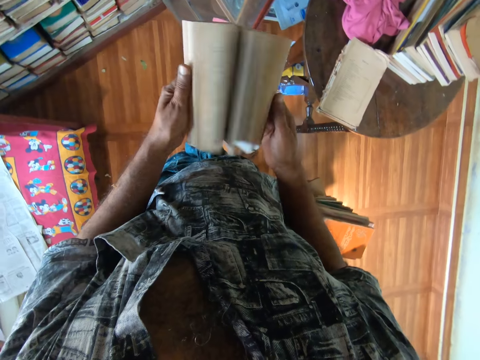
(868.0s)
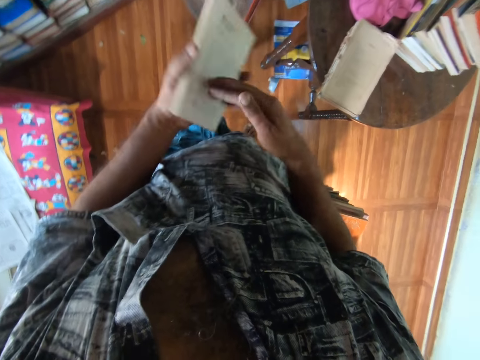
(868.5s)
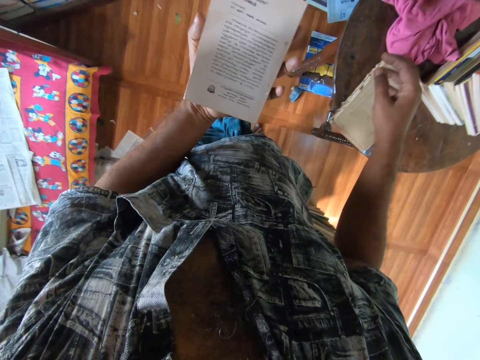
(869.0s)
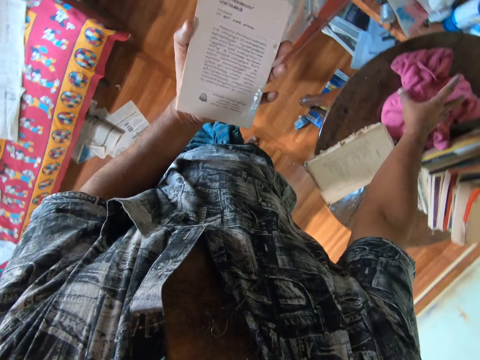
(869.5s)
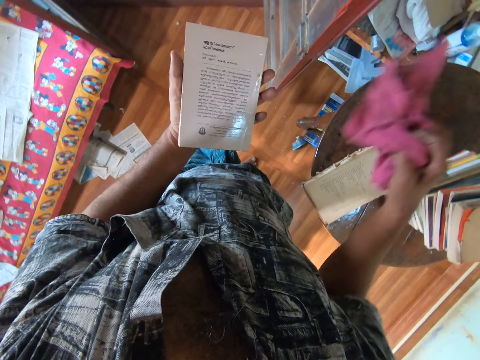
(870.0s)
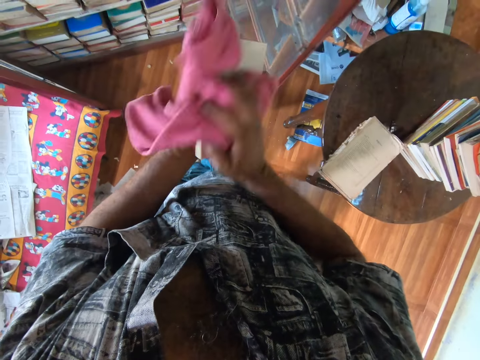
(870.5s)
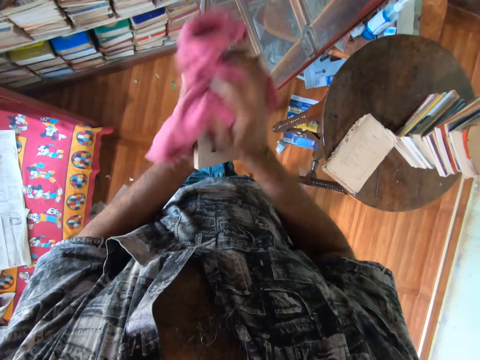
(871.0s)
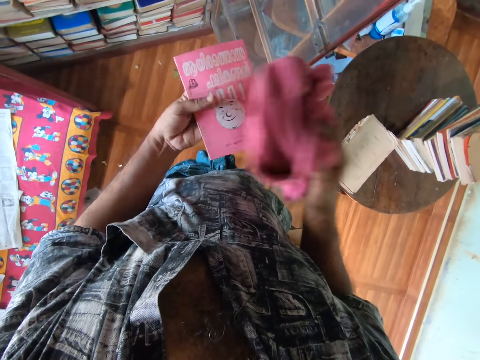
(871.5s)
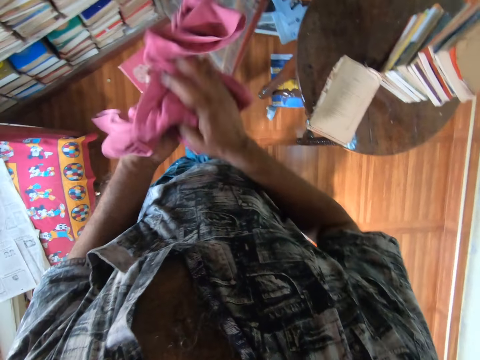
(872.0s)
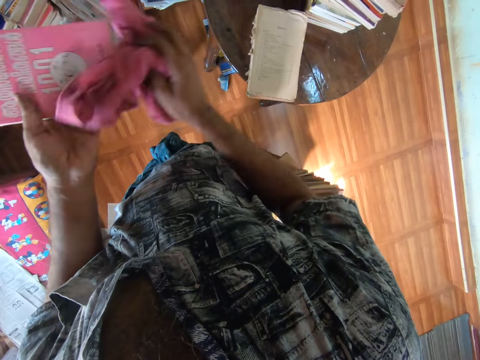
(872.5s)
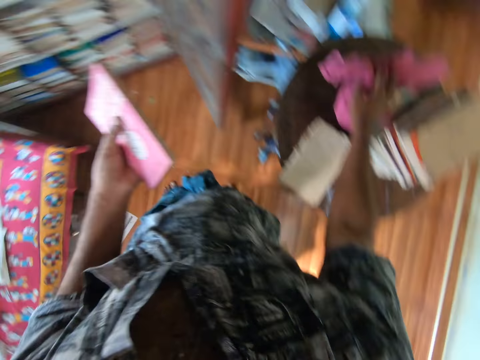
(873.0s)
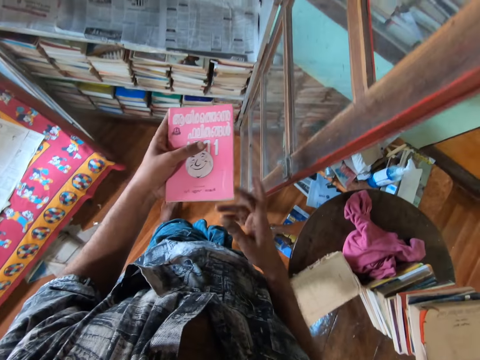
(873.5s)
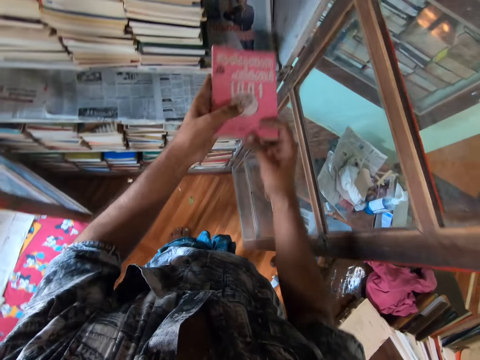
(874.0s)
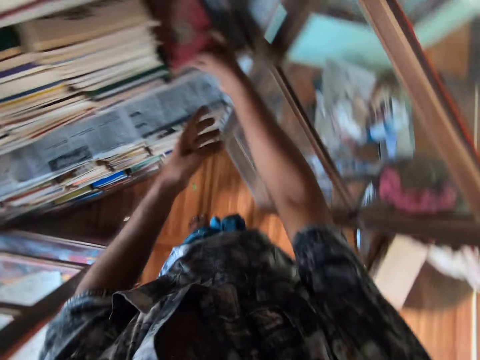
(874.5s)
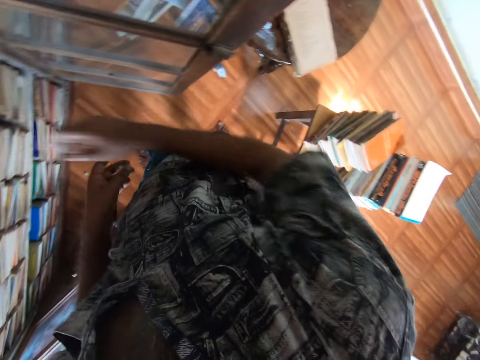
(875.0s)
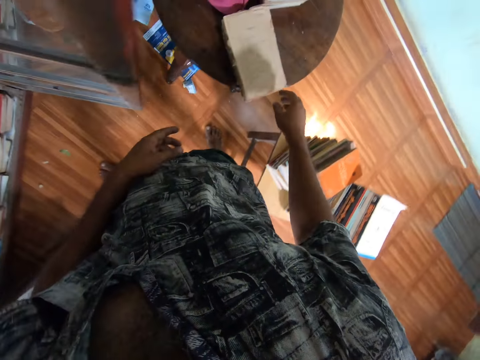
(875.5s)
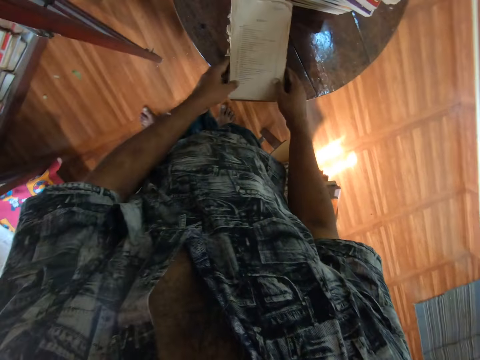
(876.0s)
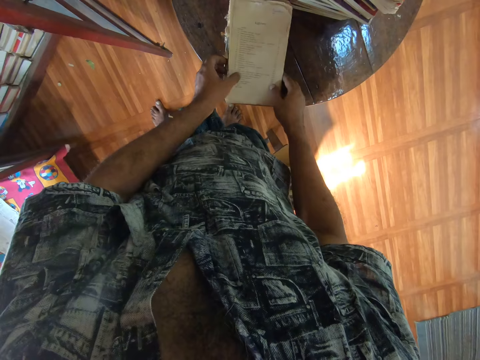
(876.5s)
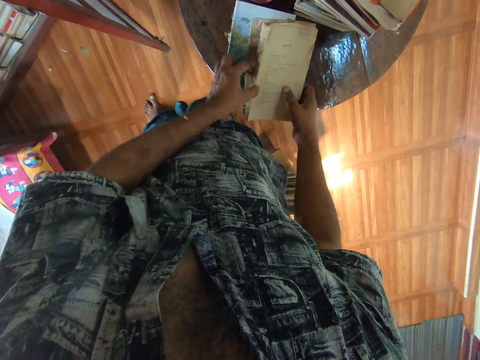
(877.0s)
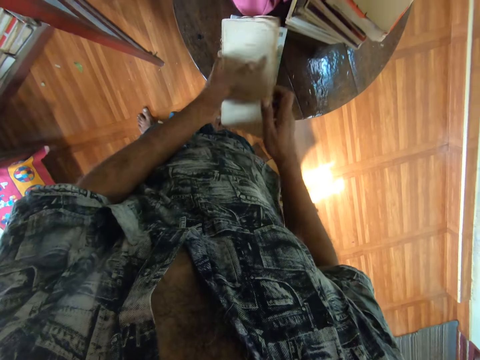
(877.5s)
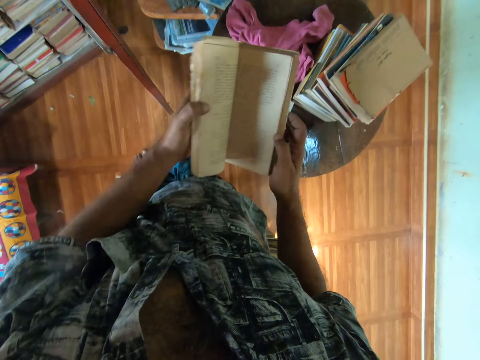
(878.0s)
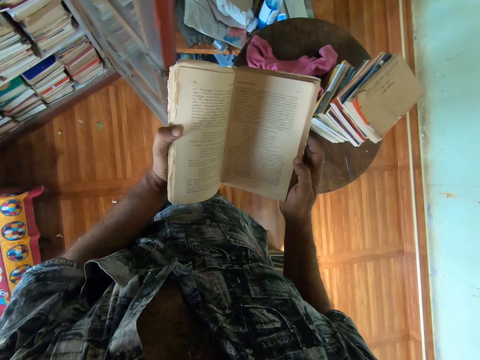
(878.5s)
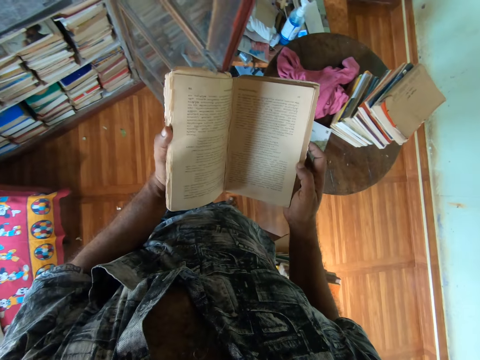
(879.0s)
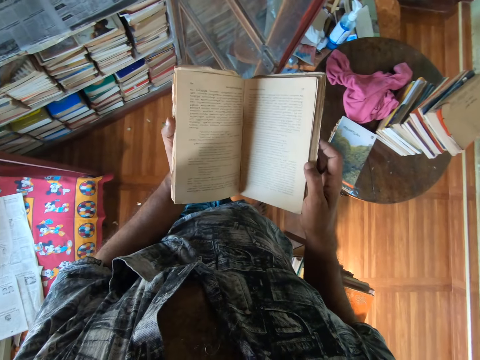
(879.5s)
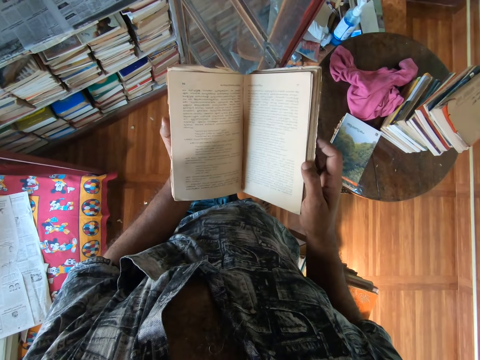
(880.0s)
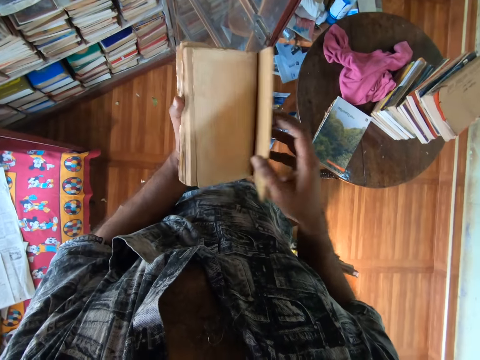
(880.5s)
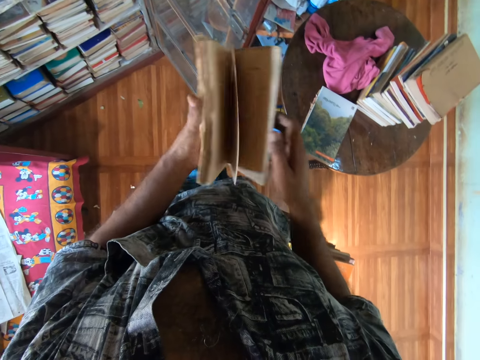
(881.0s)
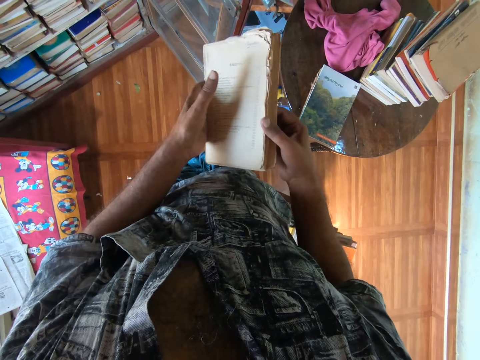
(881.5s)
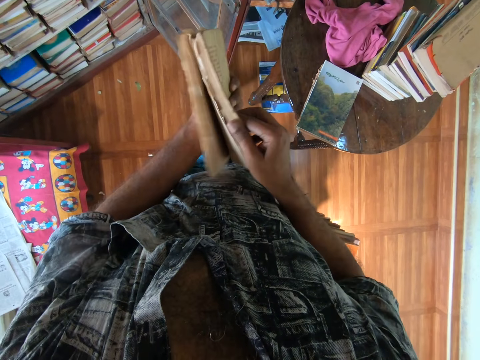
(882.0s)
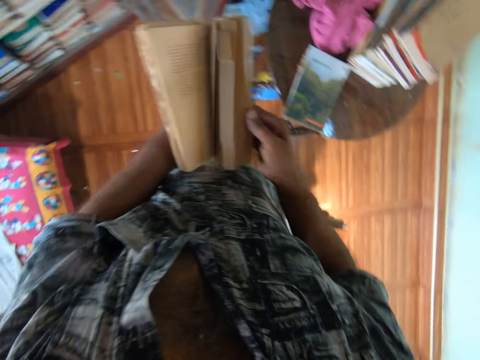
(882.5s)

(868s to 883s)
The camera wearer picks a towel from the table. They wipe the book with the towel. They put the towel on the table. They put the book in the bookshelf. They pick a book from the table. They peruse the book. They open the book with both hands.

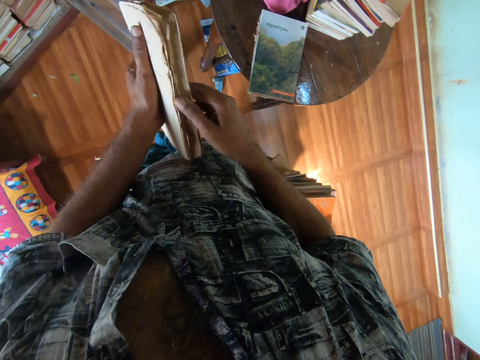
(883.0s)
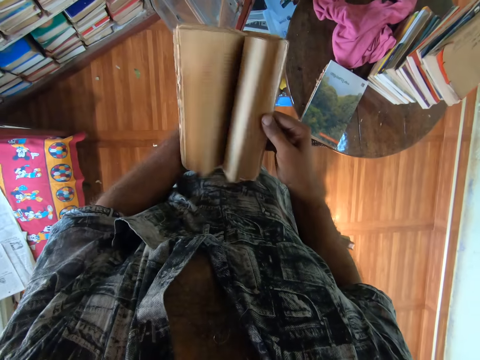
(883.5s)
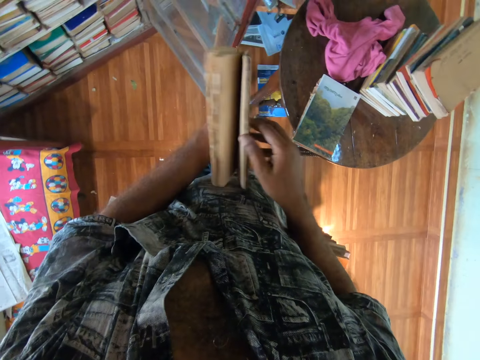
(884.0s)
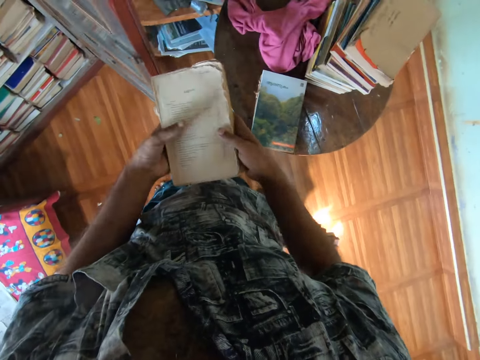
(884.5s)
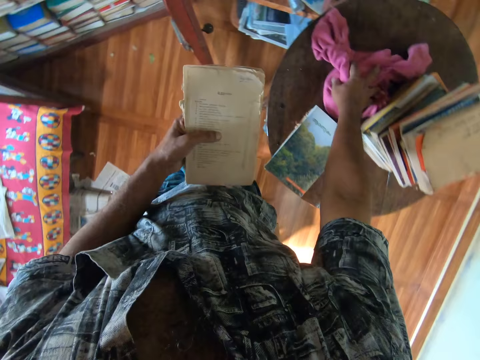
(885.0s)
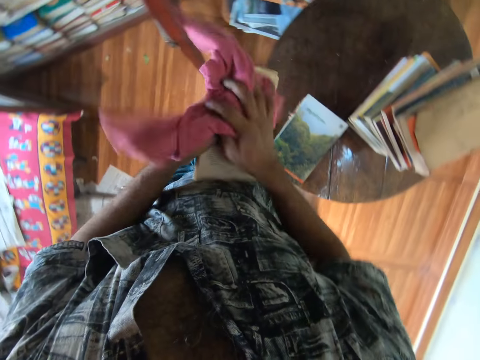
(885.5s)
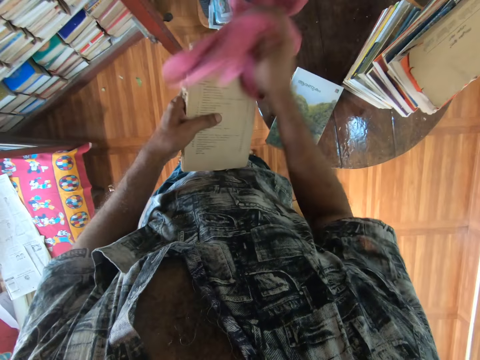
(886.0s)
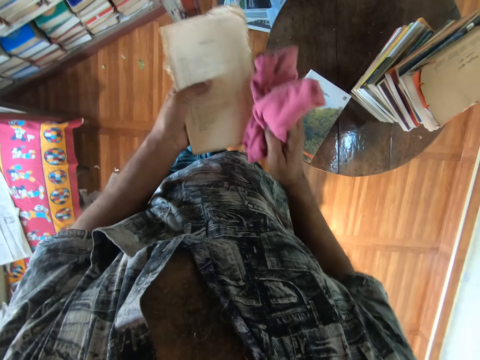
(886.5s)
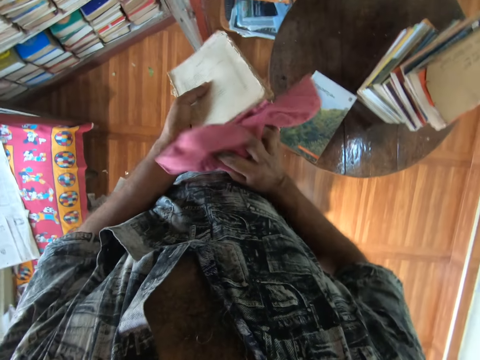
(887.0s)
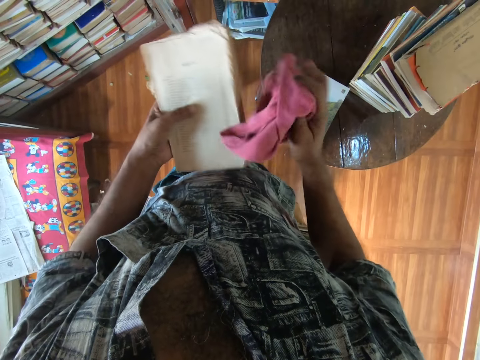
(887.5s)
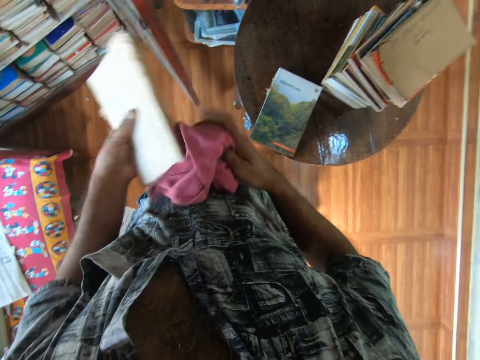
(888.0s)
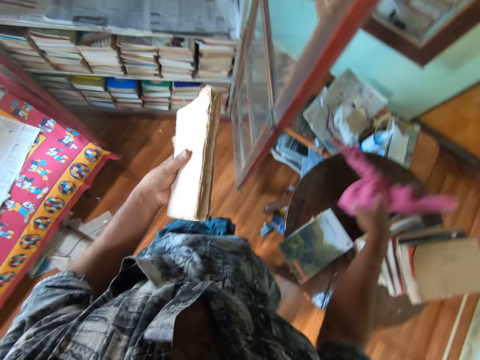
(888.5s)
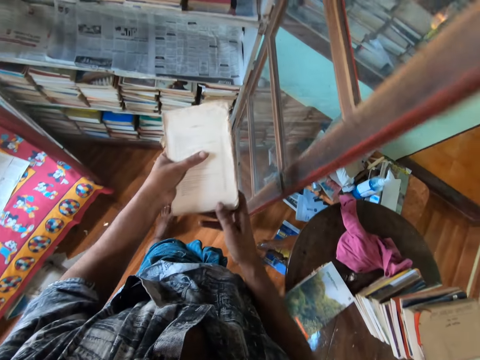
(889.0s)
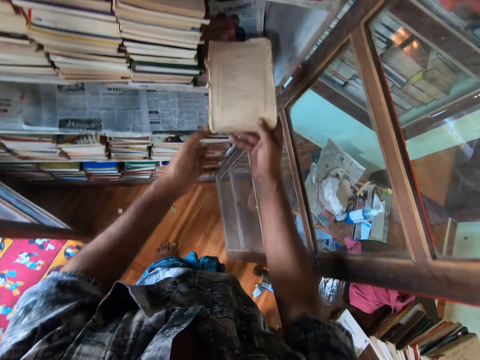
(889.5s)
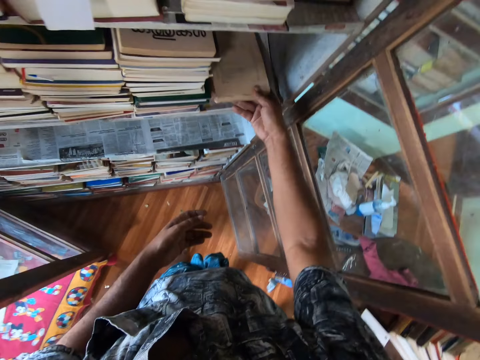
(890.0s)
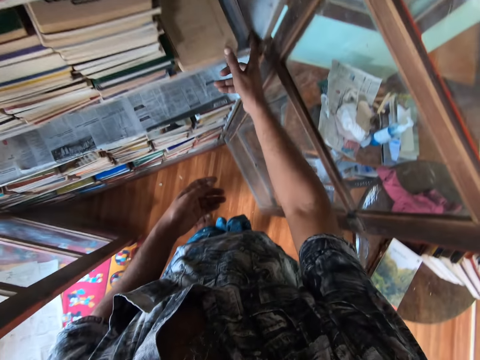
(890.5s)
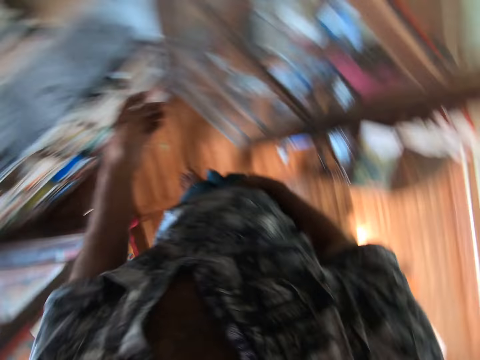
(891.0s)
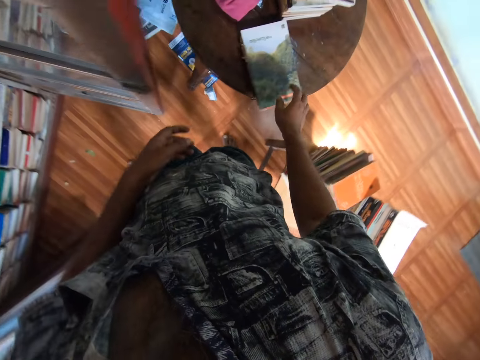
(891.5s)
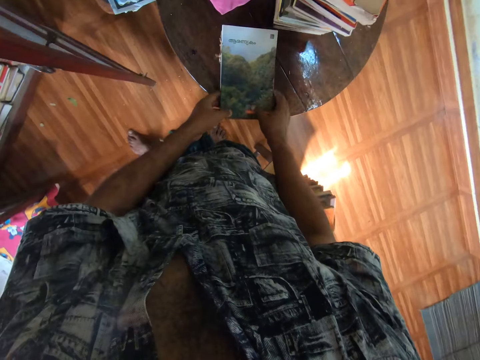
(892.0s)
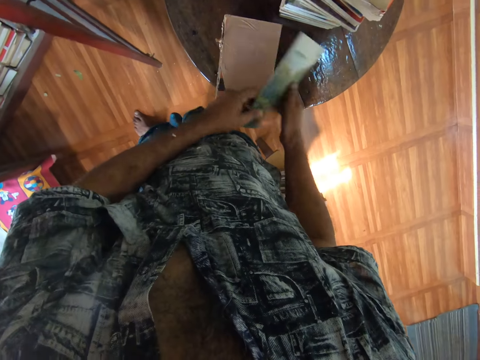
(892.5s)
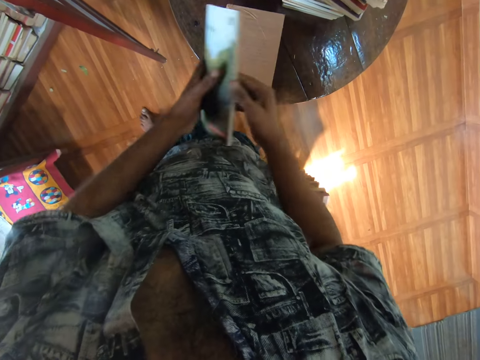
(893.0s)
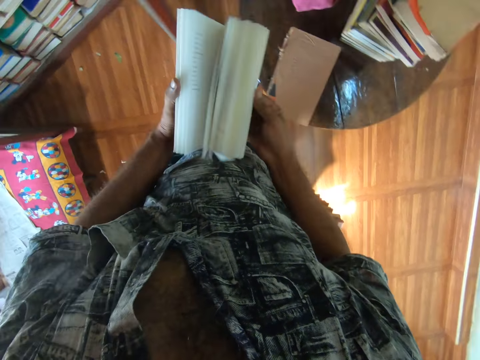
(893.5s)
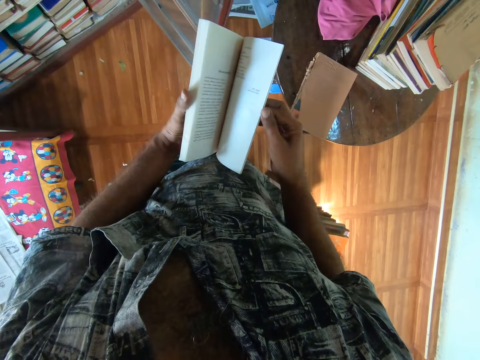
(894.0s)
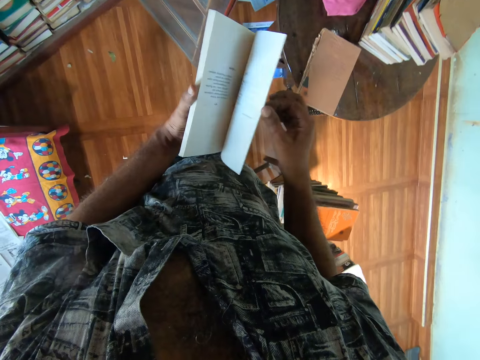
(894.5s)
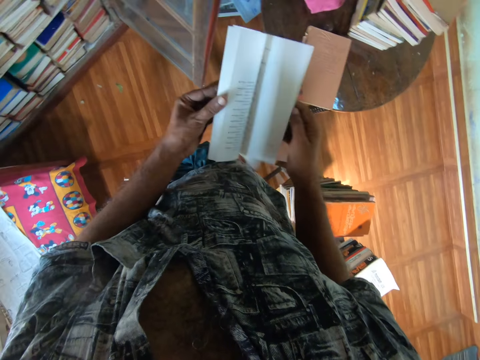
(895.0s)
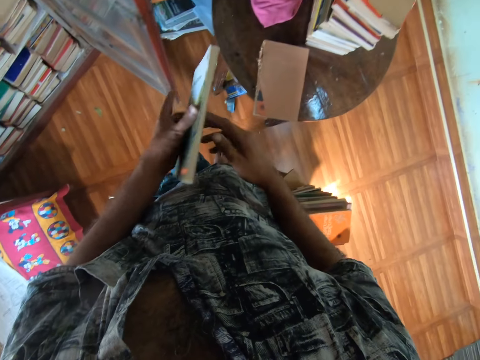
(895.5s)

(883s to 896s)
The camera wearer picks a towel from the table. They wipe the book with the towel. They put the towel on the table. They put the book in the bookshelf. They pick a book from the table. They peruse the book. They open the book with both hands.
